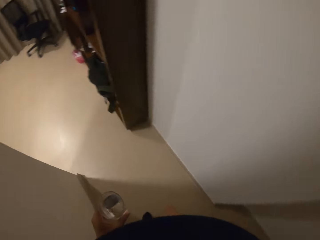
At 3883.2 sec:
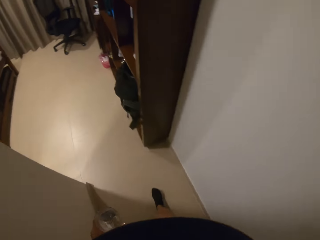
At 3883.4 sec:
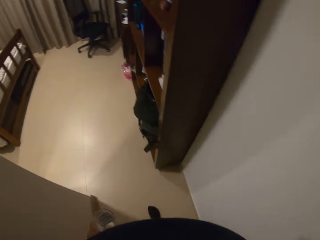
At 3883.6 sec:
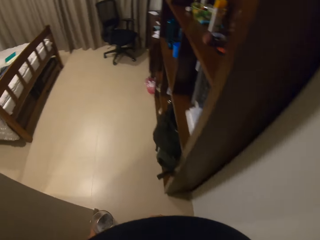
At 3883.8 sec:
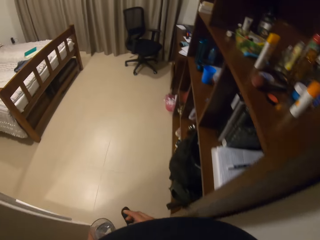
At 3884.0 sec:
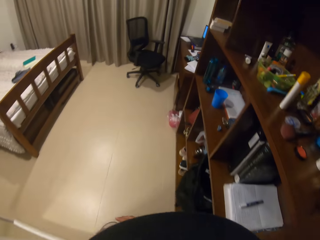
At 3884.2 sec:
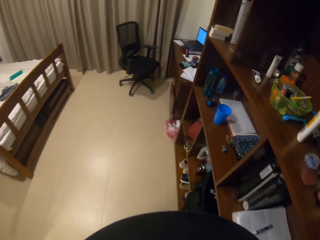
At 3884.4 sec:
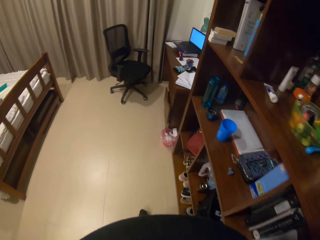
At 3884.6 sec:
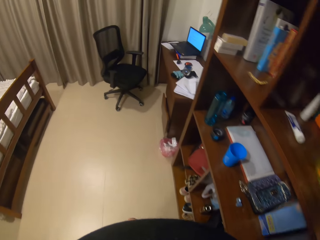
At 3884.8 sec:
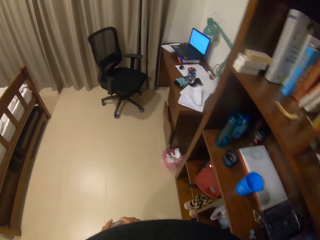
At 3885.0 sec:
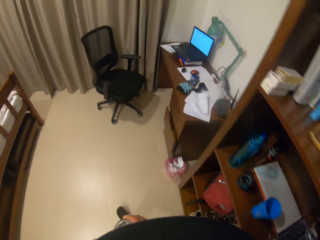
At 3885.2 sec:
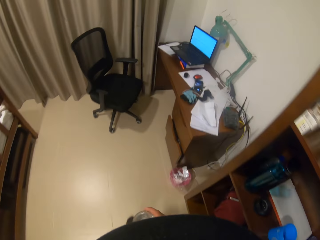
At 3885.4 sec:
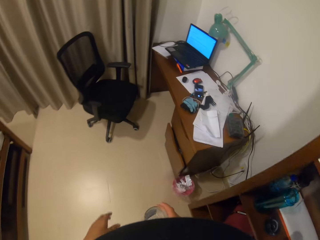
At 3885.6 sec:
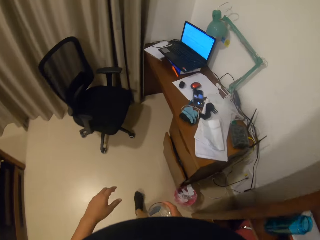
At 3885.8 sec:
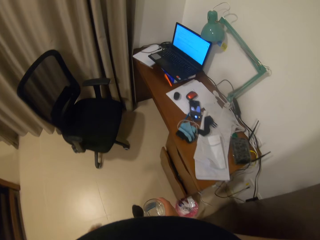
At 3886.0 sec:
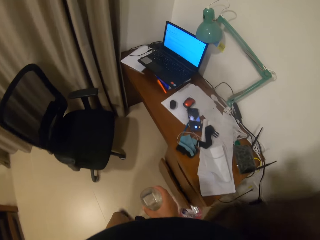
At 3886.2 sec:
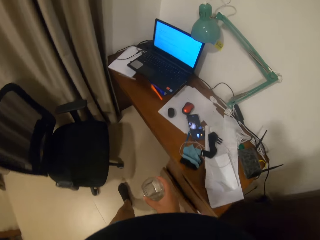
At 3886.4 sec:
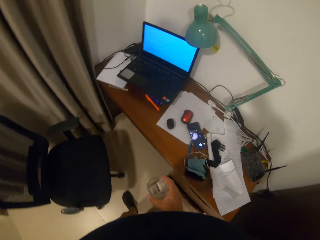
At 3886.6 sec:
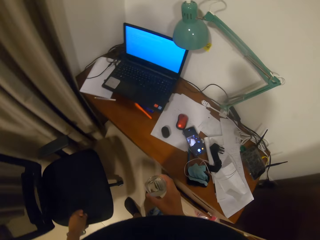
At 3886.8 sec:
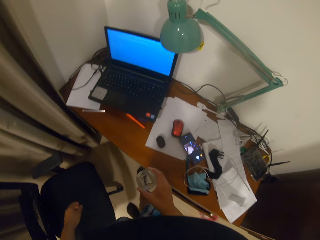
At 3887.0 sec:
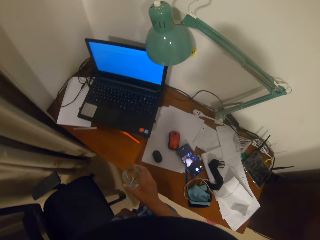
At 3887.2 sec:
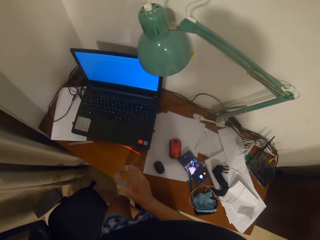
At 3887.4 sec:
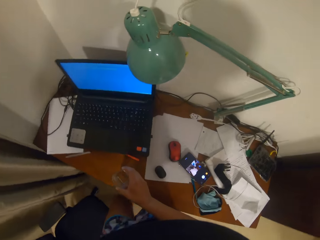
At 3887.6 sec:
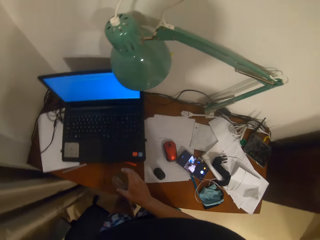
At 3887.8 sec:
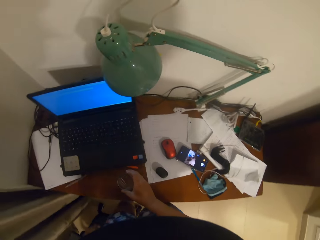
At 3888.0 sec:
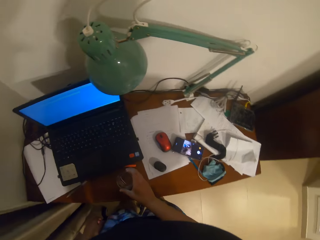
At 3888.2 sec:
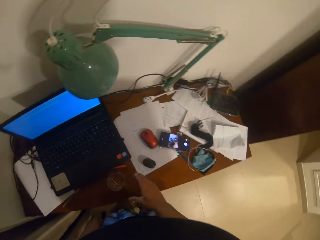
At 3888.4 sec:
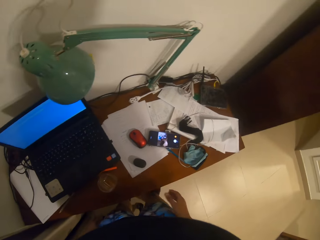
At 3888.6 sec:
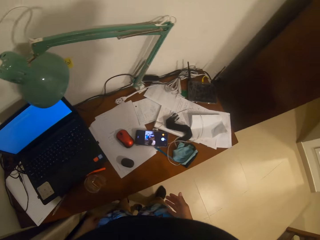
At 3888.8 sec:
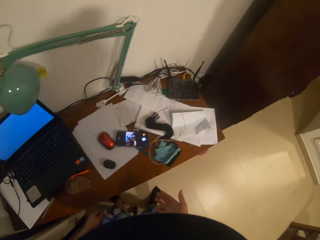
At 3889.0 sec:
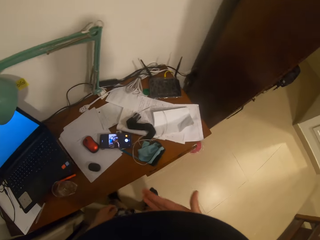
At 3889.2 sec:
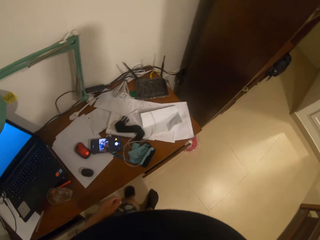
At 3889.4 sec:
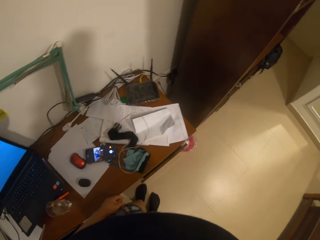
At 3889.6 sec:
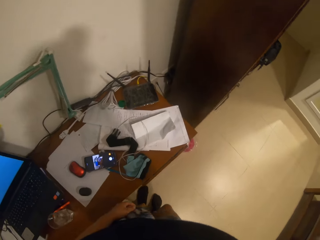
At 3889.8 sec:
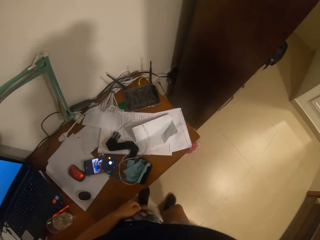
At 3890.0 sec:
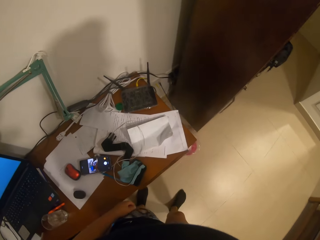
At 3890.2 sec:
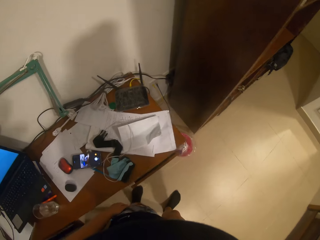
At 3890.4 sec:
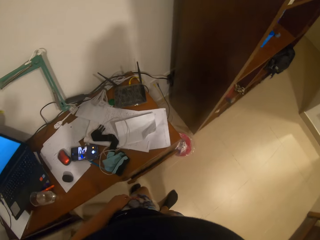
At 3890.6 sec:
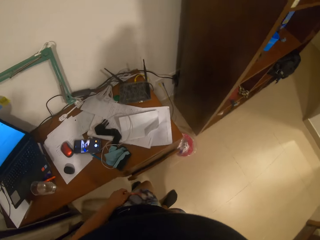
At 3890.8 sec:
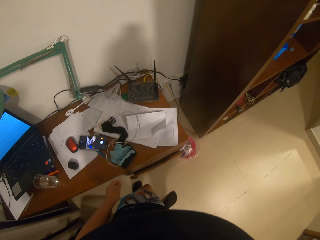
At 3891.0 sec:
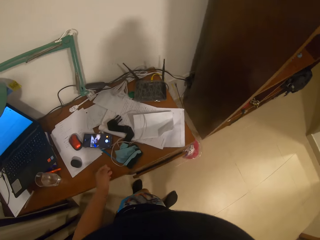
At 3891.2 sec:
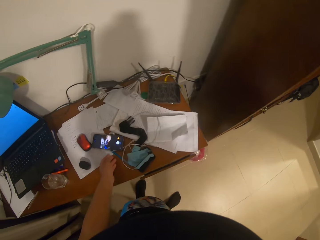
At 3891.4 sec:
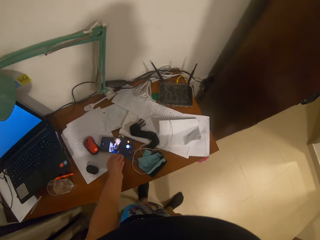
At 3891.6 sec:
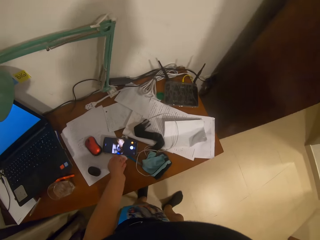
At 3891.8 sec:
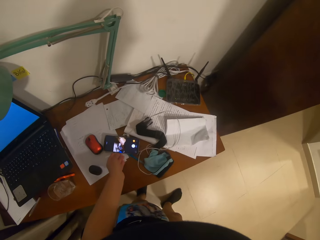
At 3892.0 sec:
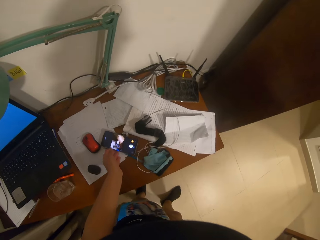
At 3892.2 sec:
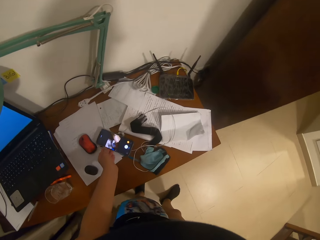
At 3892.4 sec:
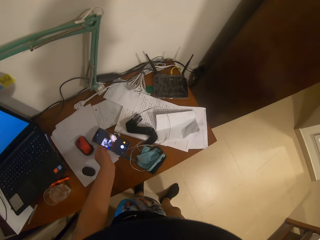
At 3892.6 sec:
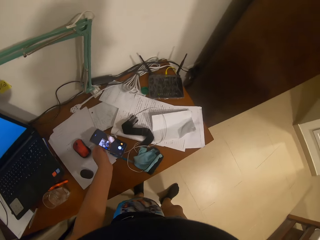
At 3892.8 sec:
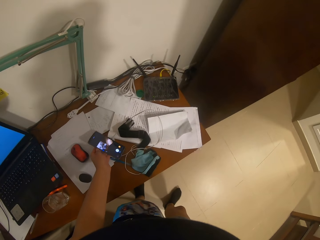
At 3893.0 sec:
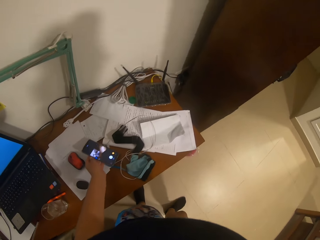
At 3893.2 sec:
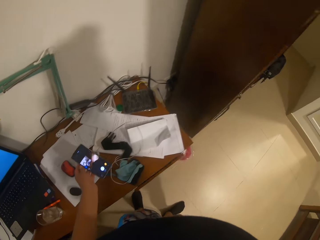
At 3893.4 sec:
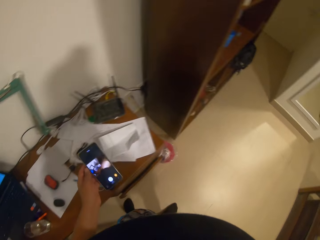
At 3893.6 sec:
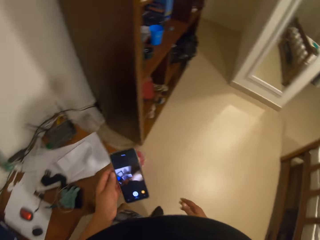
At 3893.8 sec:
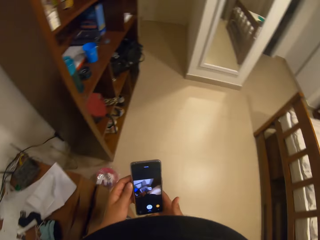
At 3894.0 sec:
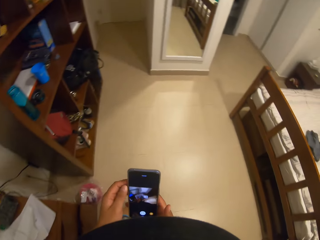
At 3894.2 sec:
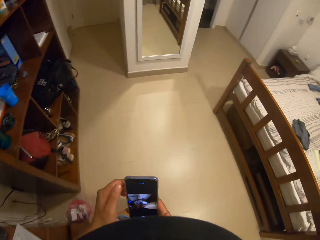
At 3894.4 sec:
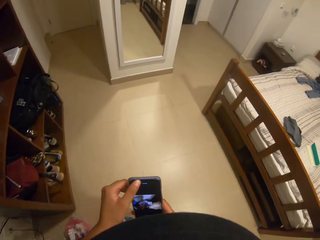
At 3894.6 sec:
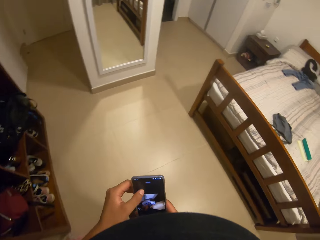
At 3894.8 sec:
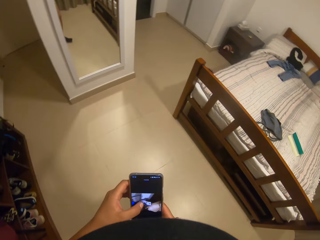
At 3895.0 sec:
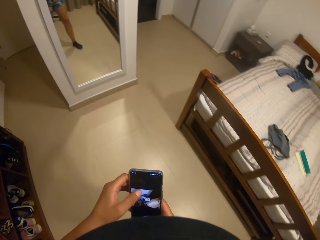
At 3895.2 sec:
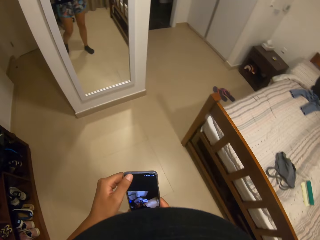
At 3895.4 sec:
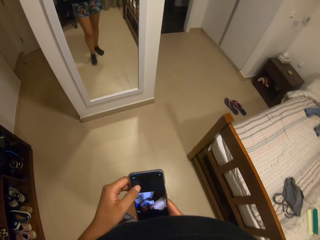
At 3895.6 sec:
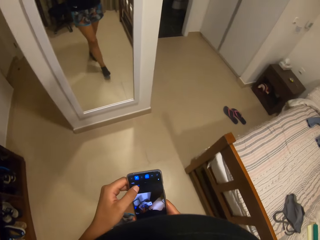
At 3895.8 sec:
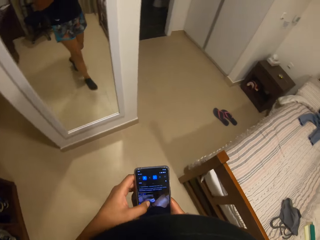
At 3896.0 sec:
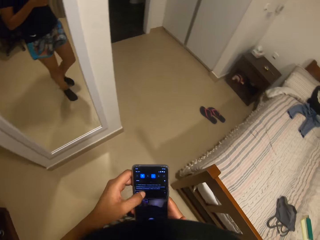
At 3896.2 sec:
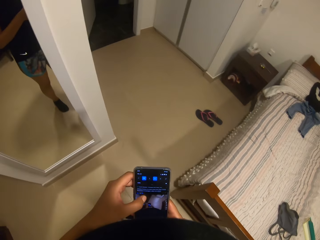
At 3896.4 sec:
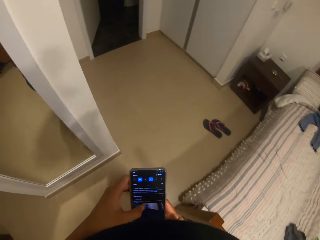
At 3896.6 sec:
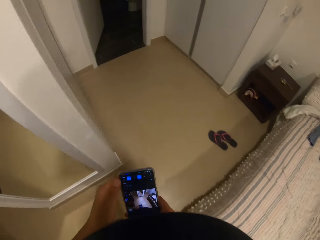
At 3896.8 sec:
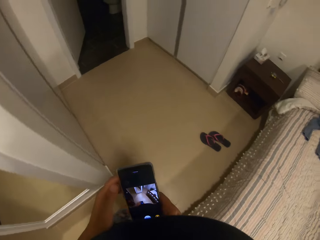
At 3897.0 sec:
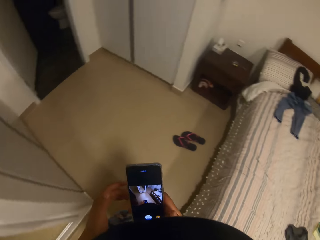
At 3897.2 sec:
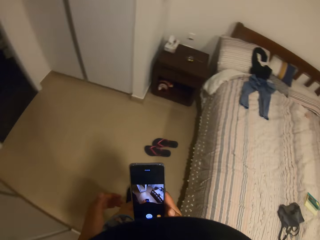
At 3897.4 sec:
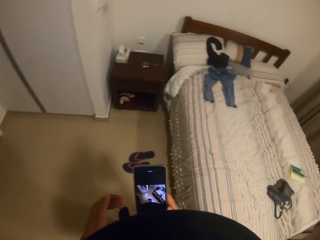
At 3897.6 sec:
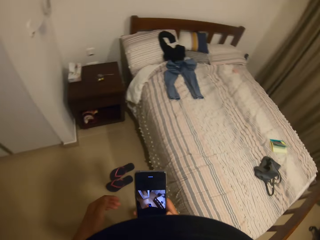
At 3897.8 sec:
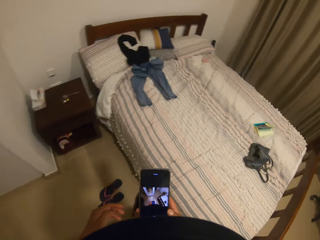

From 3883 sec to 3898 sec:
The camera wearer walks forward in the room. She moves the glass of water to the right hand. She walks in the room. She puts the glass of water on the desk or table. She touches something with the right hand. She turns to the right. She picks up the mobile phone from the table with the left hand. She passes the phone to her right hand. She holds the mobile phone with the right hand. She operates the phone. She touches the mobile phone. She walks forward in the room. She operates the phone.
